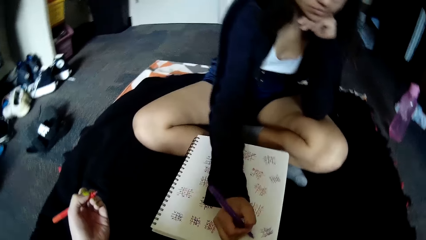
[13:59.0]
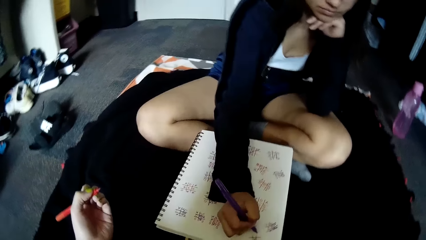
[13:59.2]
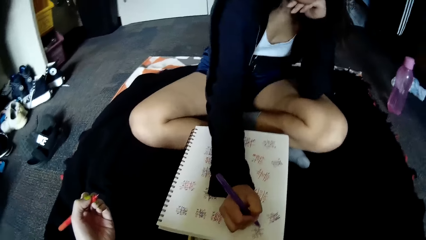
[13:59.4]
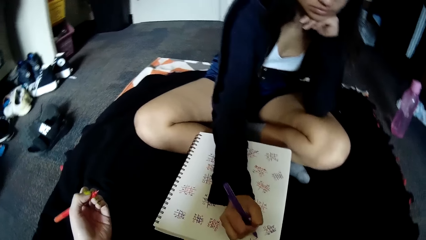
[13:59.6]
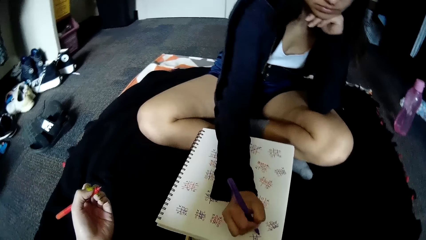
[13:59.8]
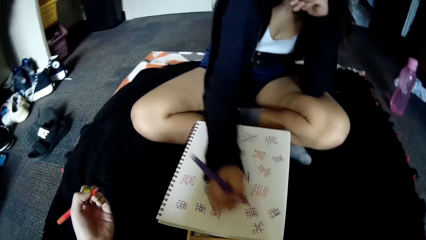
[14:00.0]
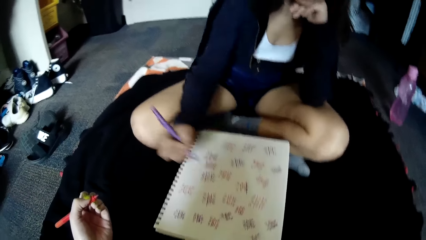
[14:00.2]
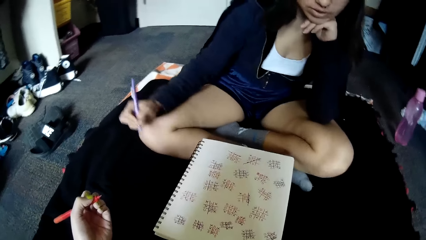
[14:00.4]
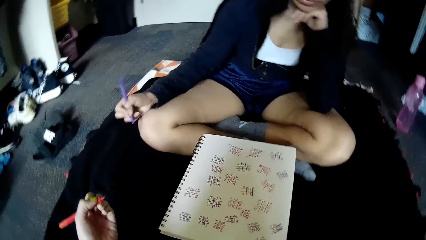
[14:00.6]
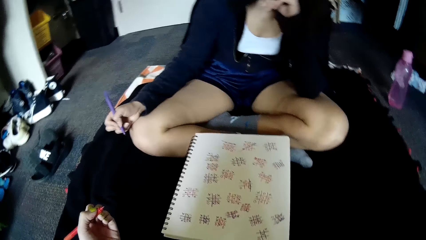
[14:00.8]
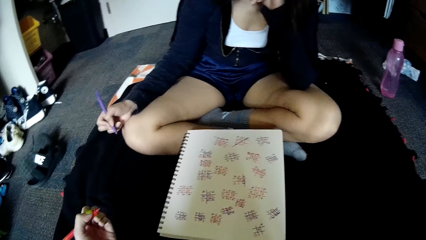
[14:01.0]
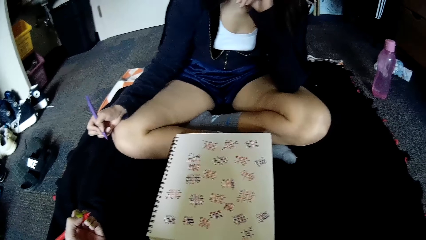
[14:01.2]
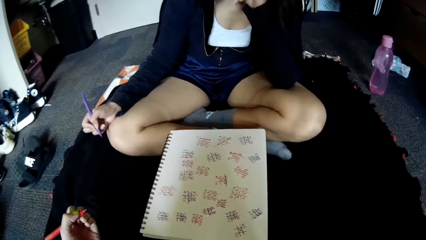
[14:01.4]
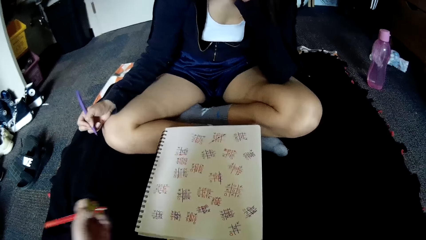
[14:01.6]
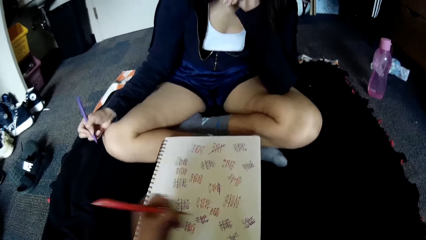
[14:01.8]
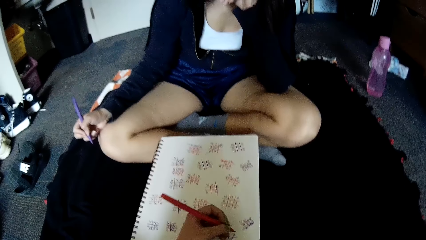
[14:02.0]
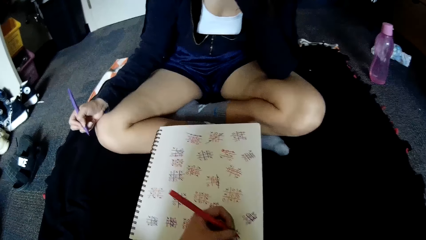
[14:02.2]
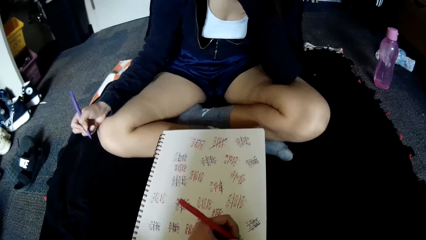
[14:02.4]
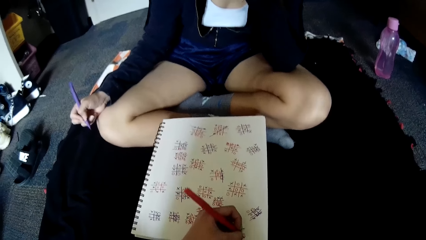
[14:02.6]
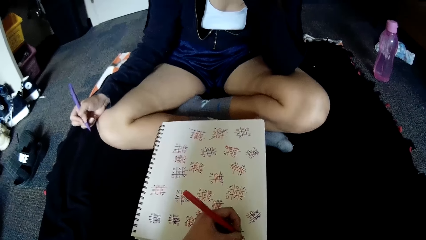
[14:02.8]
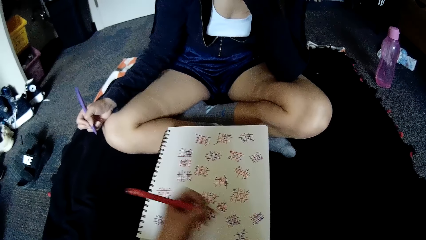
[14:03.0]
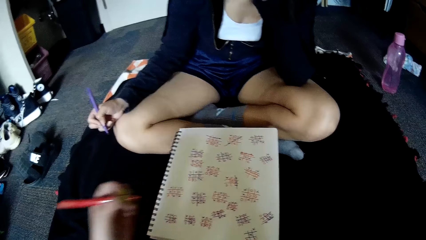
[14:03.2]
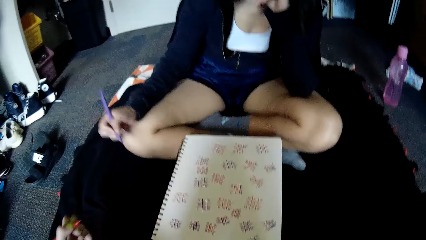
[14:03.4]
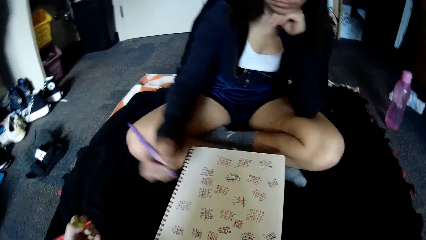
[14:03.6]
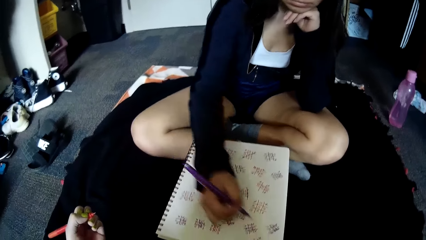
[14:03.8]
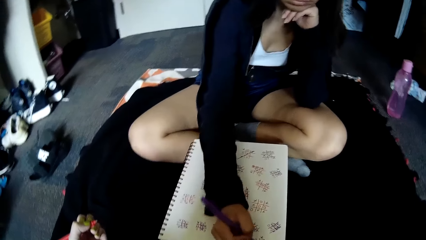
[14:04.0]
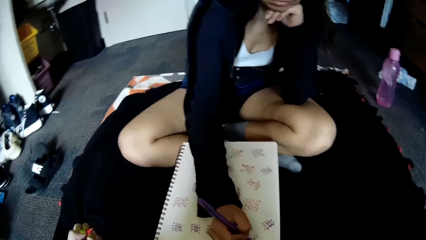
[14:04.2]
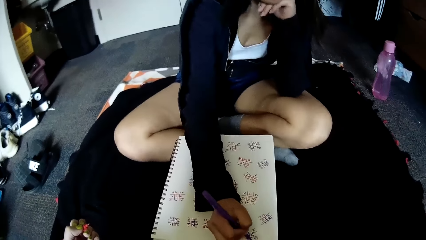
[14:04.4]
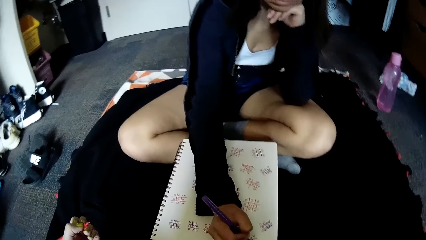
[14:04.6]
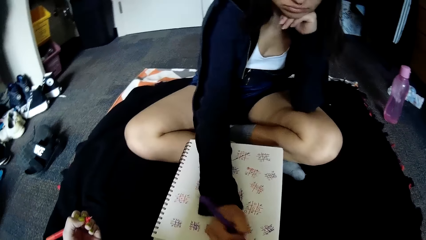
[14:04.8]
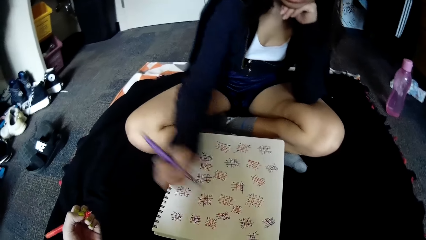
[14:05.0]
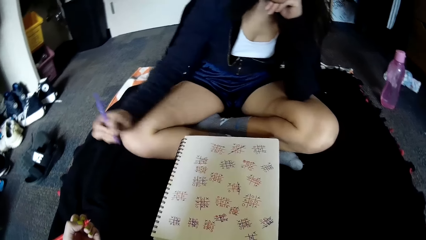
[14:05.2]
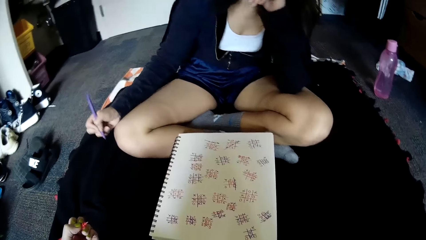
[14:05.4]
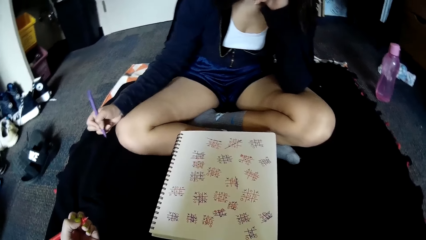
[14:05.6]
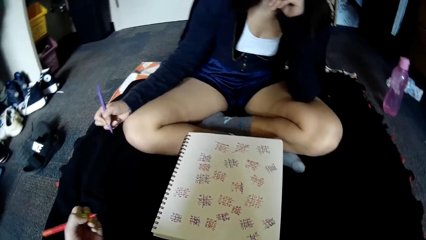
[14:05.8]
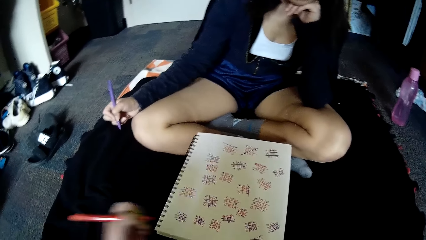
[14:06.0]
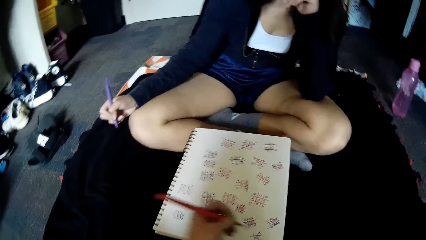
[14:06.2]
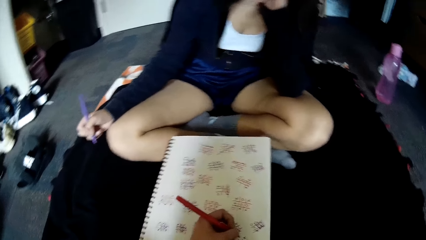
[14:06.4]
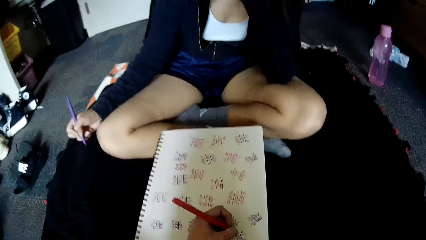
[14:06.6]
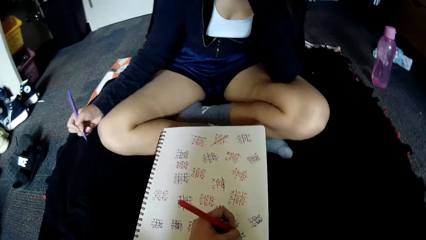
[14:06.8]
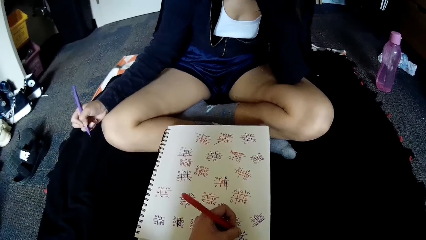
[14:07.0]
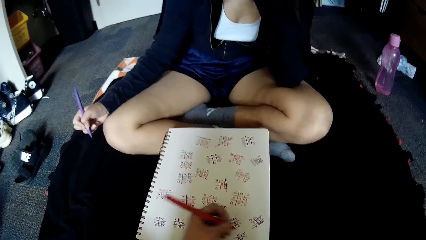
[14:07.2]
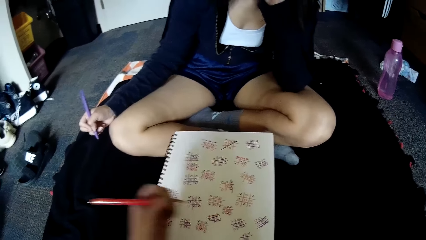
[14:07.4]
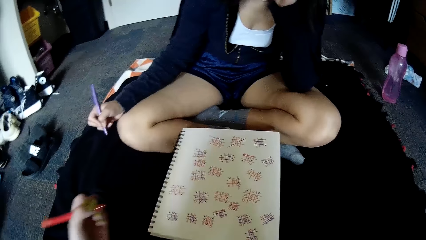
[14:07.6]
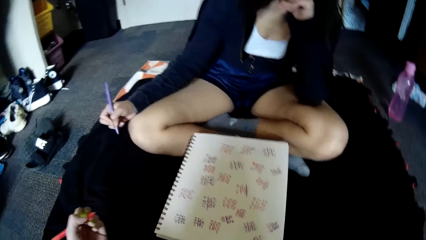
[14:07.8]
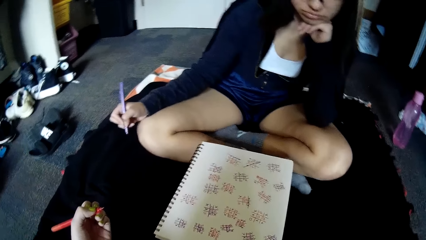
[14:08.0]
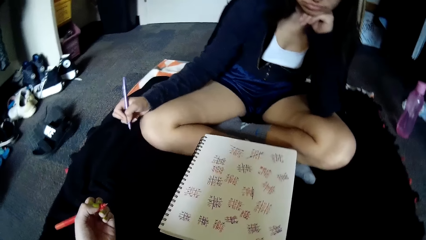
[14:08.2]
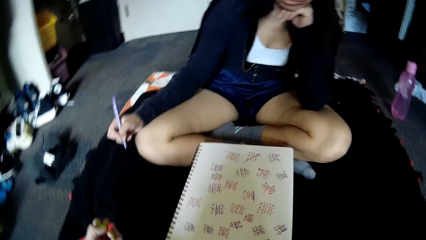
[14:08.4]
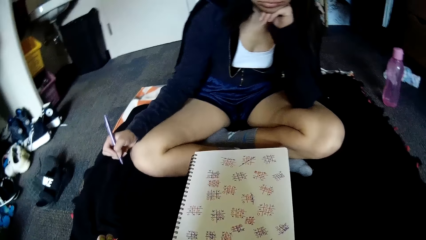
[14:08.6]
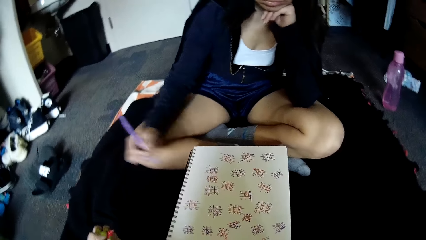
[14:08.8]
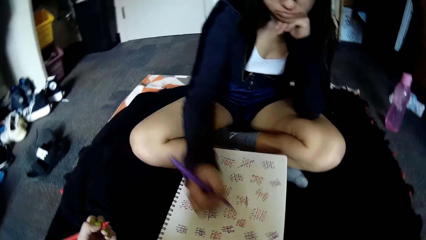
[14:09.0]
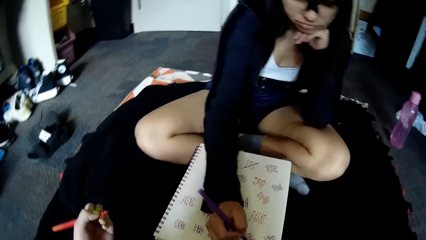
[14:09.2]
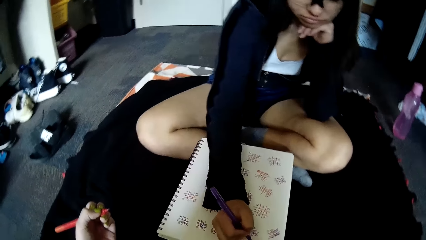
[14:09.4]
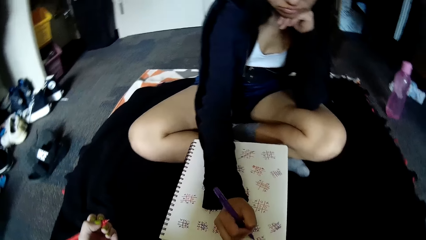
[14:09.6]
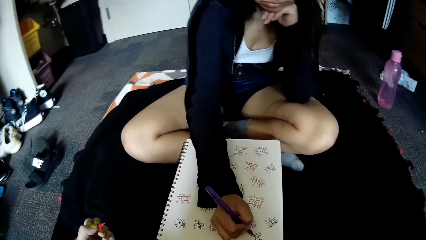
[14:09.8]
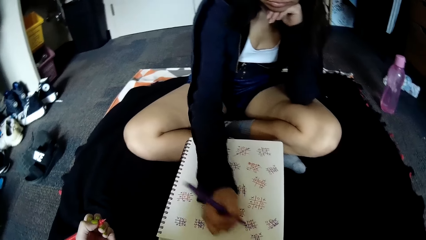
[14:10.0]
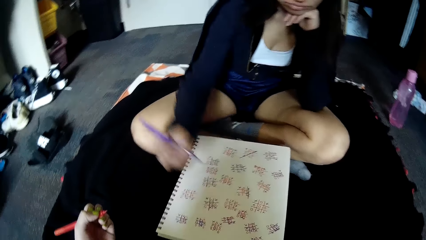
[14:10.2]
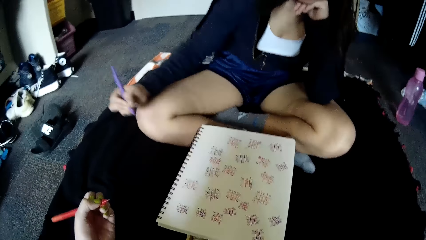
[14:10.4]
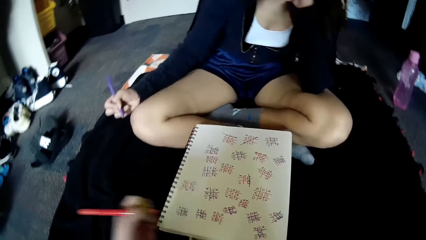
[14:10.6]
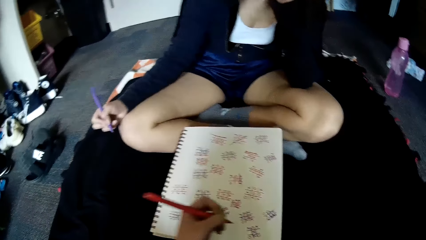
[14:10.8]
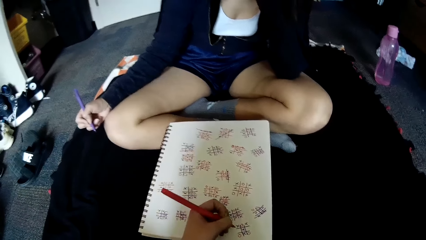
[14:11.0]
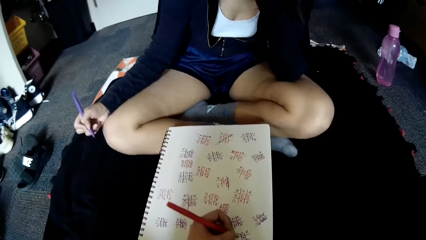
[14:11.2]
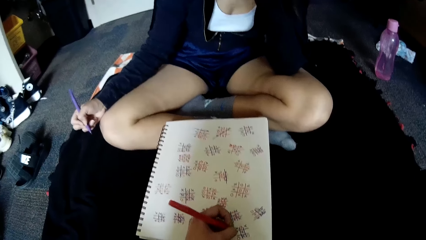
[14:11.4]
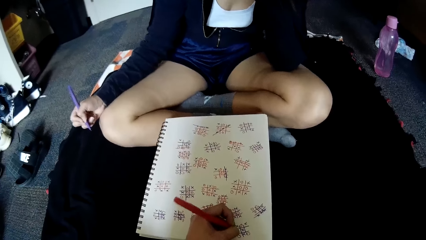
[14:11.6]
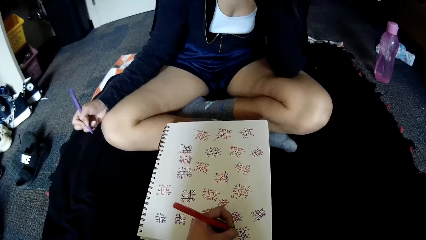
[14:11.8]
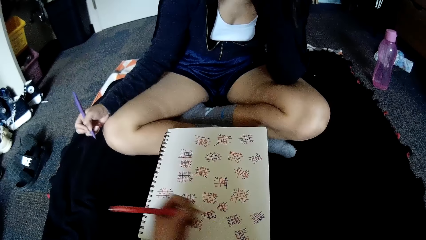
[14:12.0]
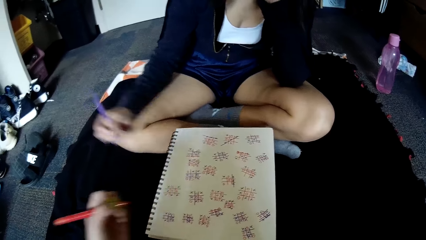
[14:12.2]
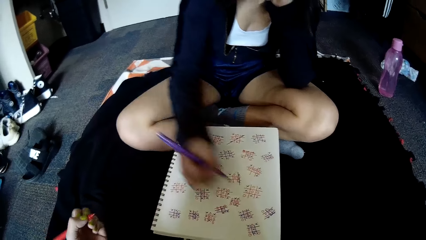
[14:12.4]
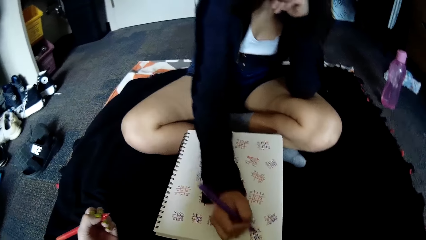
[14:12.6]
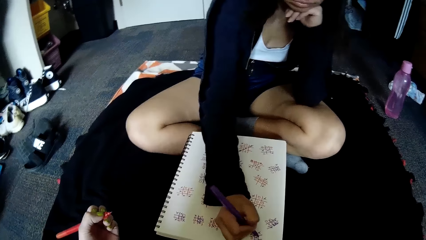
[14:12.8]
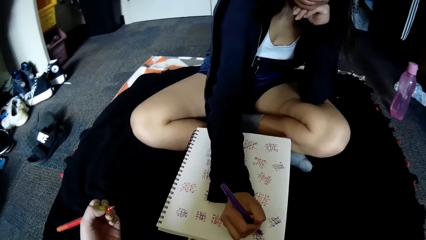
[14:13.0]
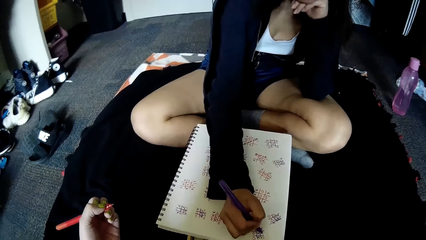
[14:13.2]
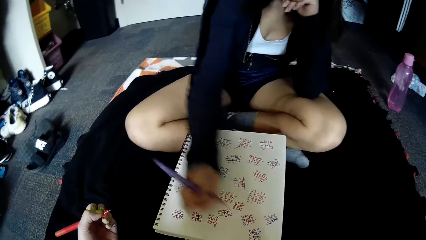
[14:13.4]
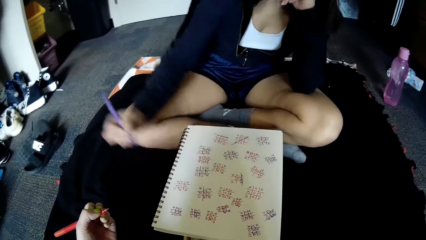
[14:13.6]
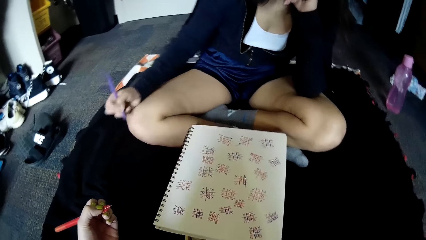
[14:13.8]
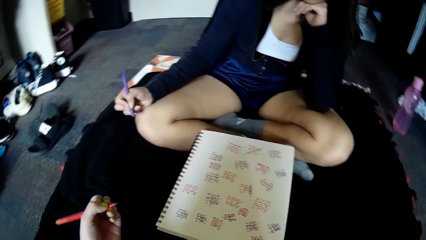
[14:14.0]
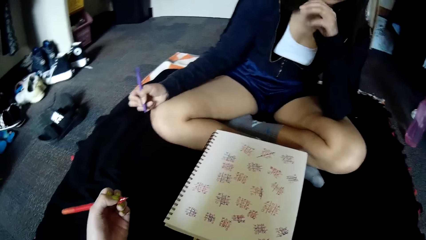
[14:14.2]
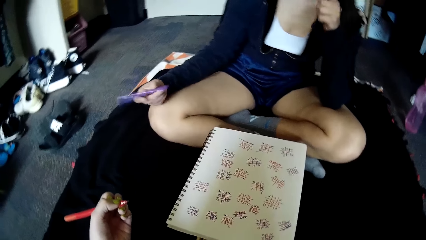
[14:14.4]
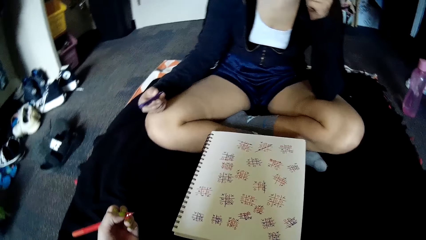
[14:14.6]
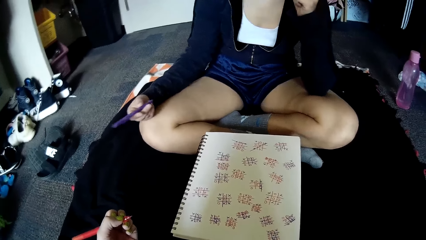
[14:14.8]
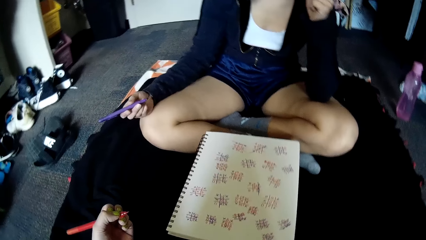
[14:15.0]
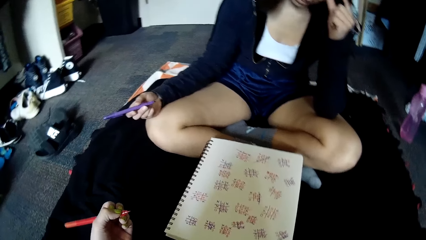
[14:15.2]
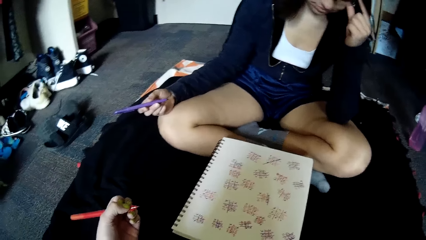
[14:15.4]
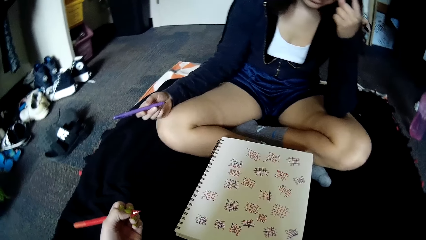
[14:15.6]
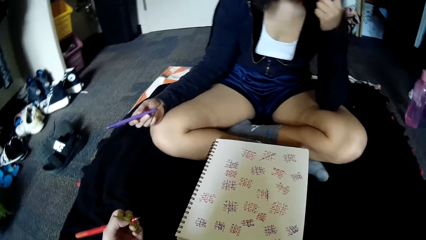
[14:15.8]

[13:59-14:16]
A woman writes on the book on the floor with the pen in her right hand. The camera wearer writes on the book on the floor with the pen in her left hand. The woman writes on the book on the floor with the pen in her right hand. The camera wearer writes on the book on the floor with the pen in her left hand. The woman writes on the book on the floor with the pen in her right hand. The camera wearer writes on the book on the floor with the pen in her left hand. The woman writes on the book on the floor with the pen in her right hand.
